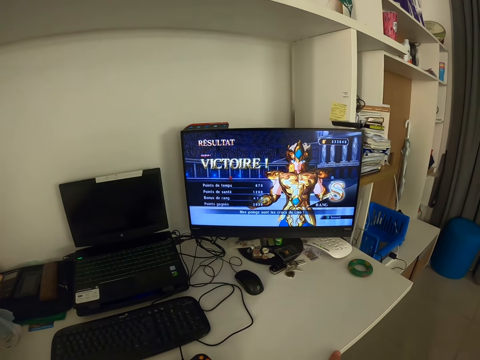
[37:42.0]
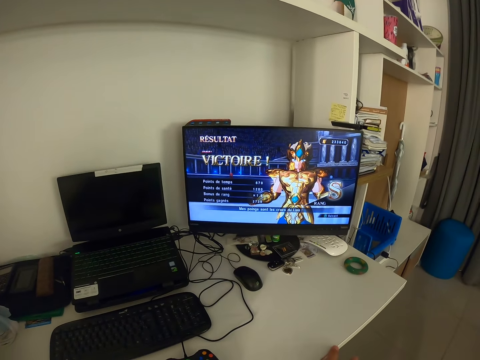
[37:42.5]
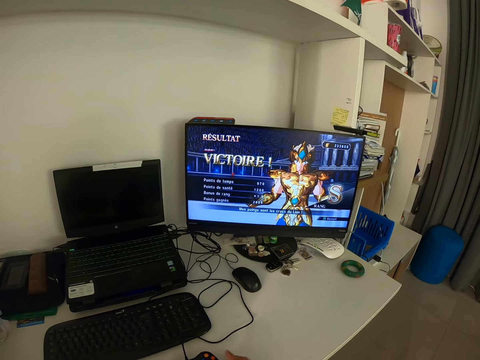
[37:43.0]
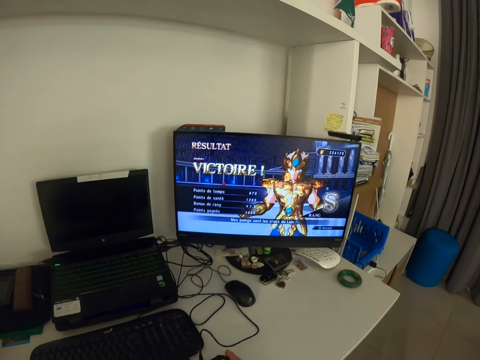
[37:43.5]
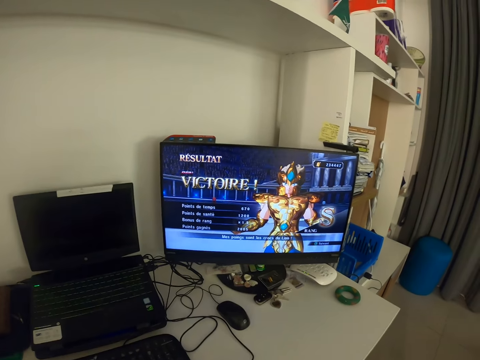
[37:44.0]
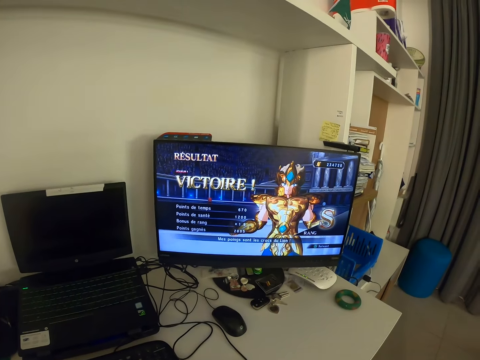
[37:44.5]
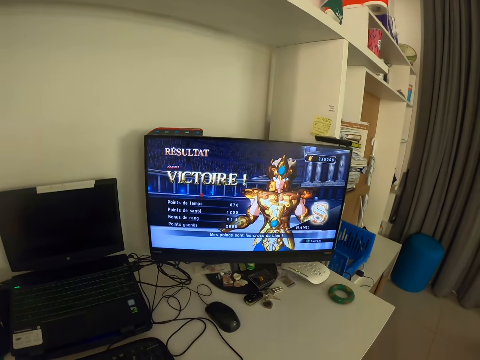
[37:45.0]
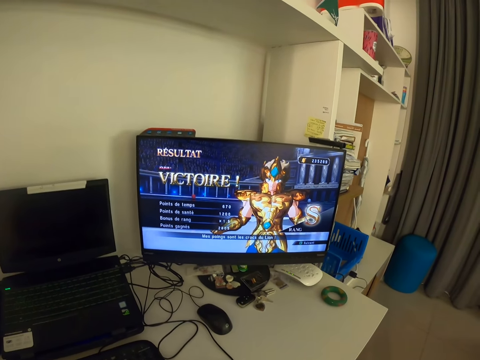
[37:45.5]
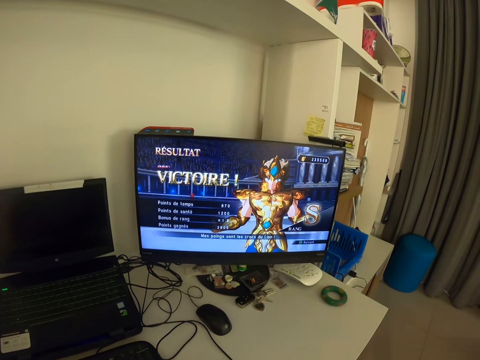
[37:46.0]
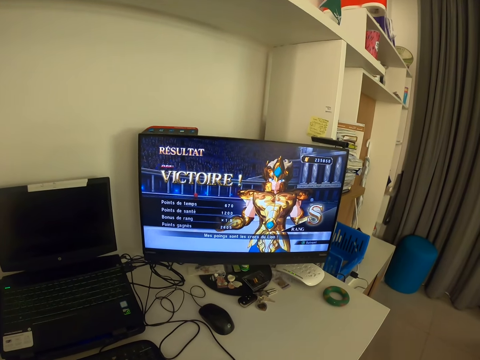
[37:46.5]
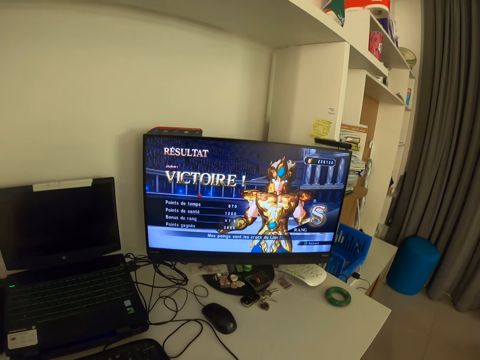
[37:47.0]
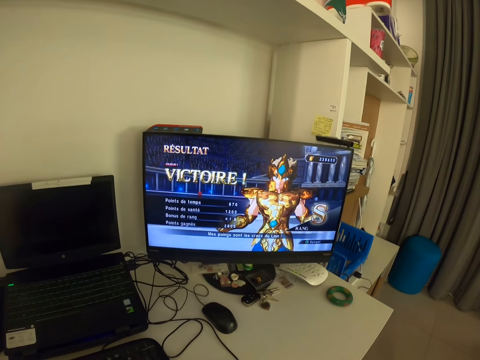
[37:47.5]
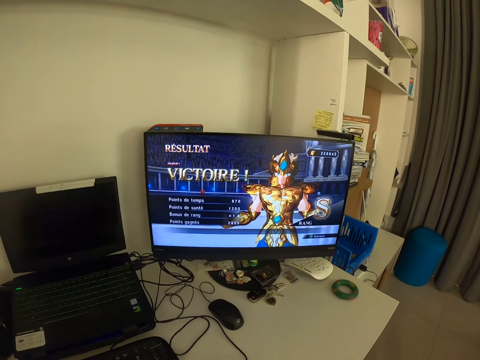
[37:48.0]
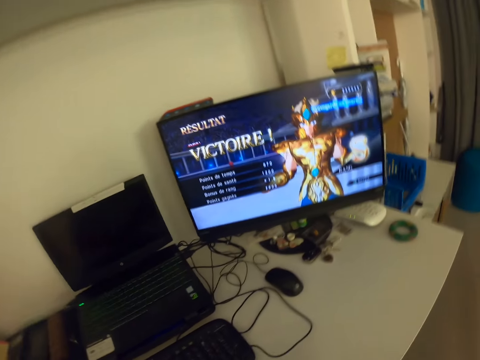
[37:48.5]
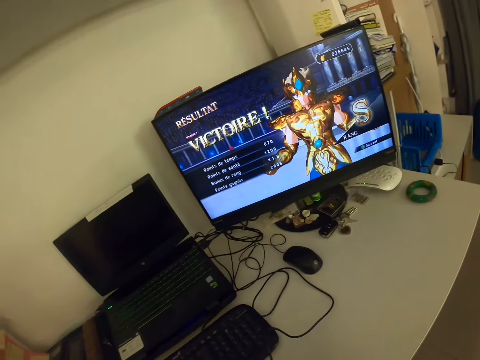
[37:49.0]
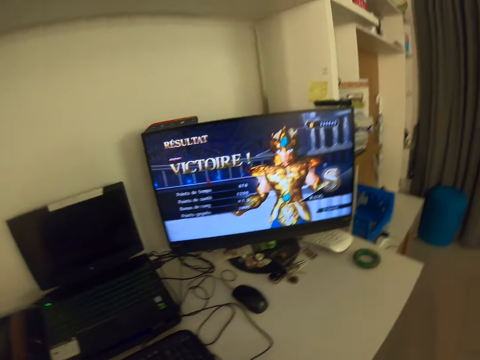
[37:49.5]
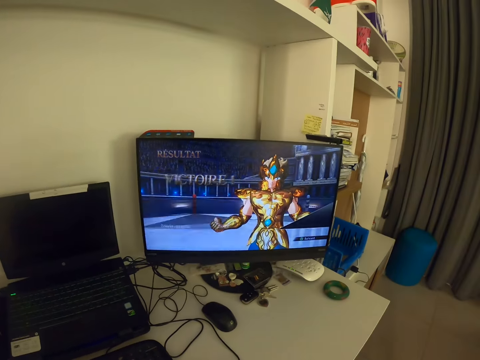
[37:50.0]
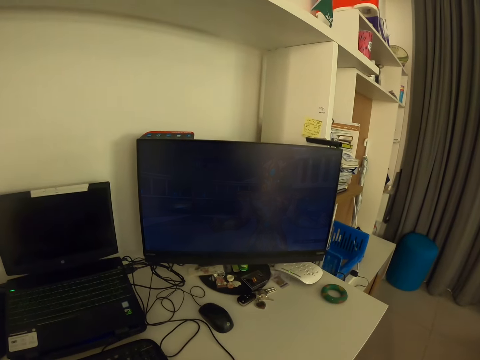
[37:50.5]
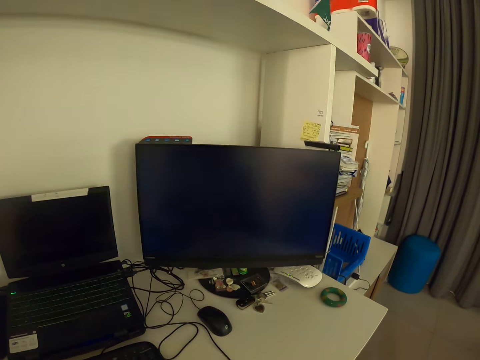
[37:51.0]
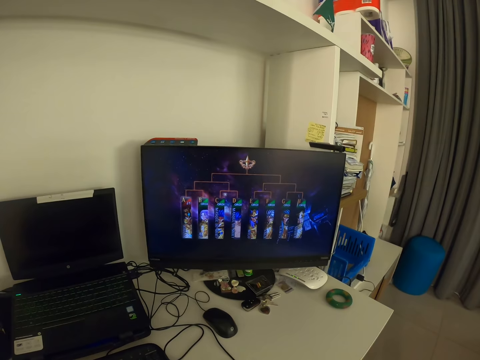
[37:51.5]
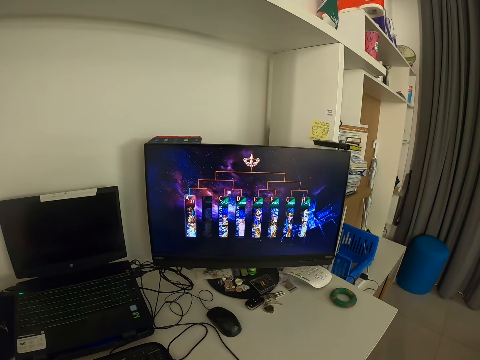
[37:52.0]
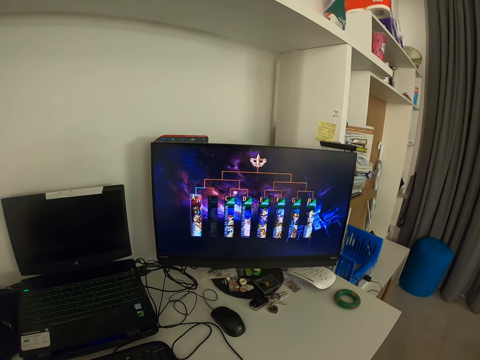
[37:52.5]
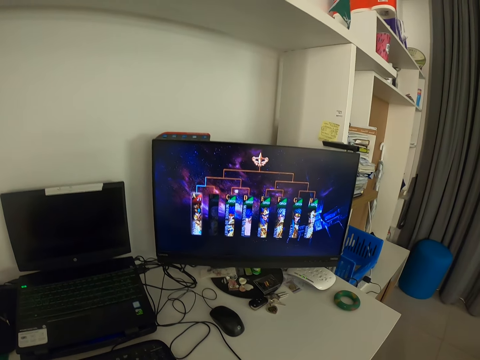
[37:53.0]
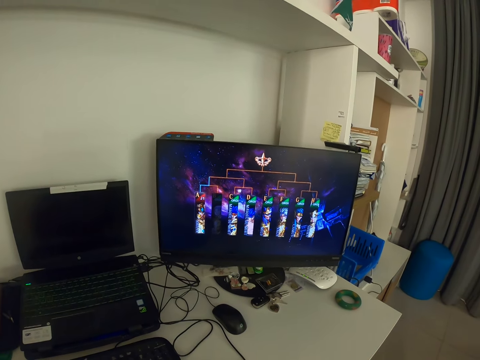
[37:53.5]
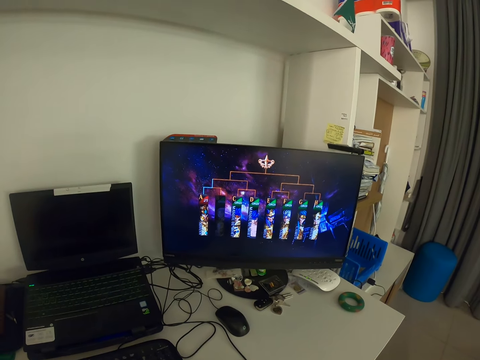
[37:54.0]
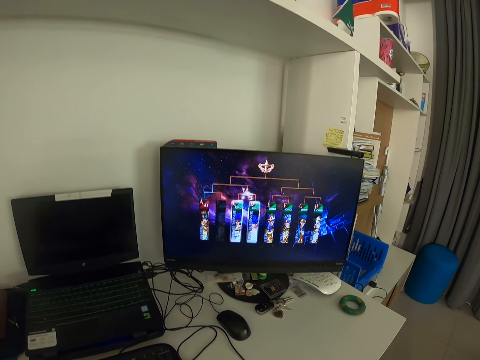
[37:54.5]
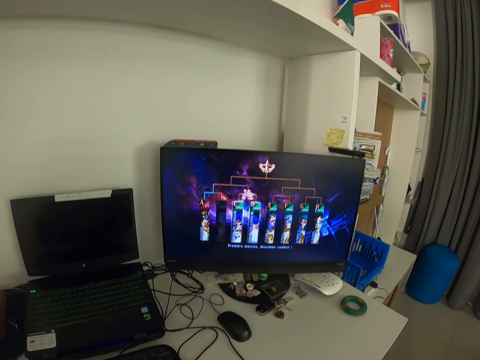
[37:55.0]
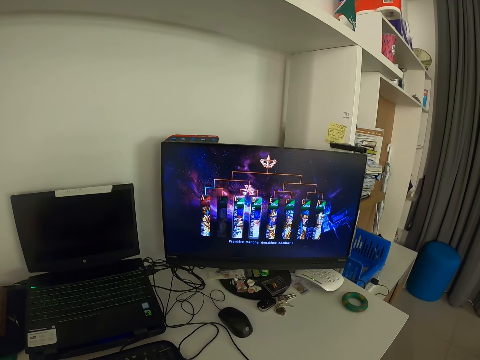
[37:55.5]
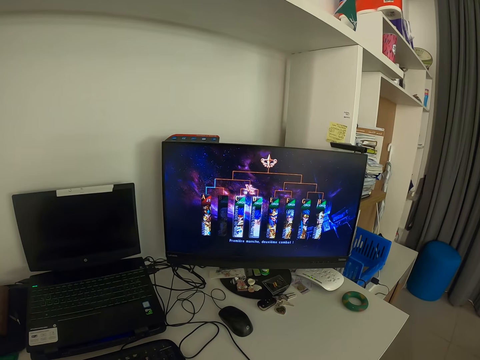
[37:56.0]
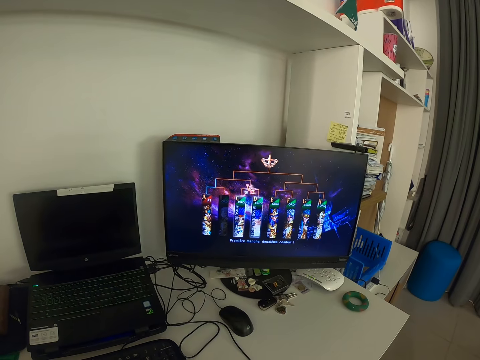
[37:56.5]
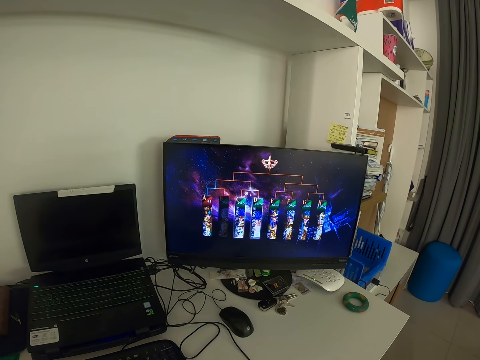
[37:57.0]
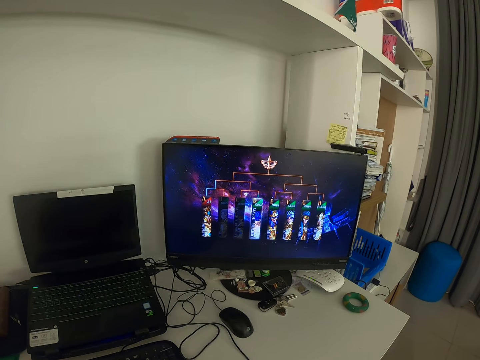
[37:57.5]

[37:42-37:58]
The camera wearer carries the game console with his right hand. He looks at a monitor. He operates the game console with his two hands. He continues playing the video game. He moves his hand. He looks at the monitor.

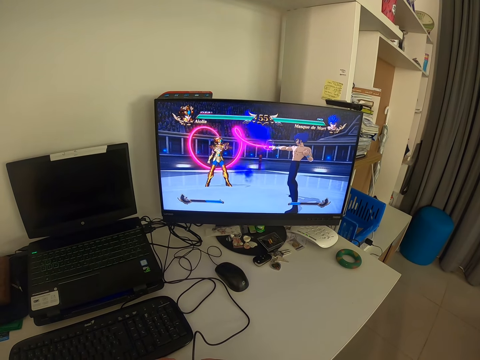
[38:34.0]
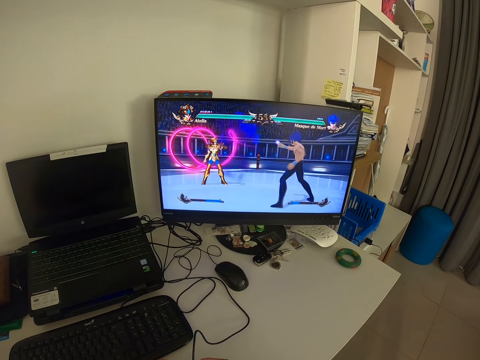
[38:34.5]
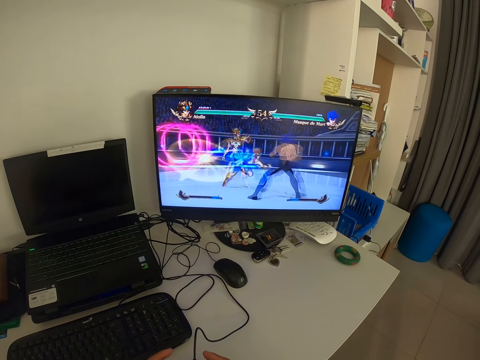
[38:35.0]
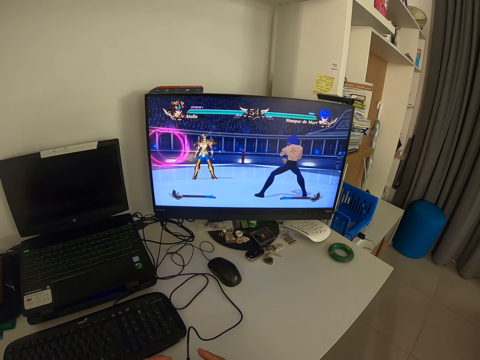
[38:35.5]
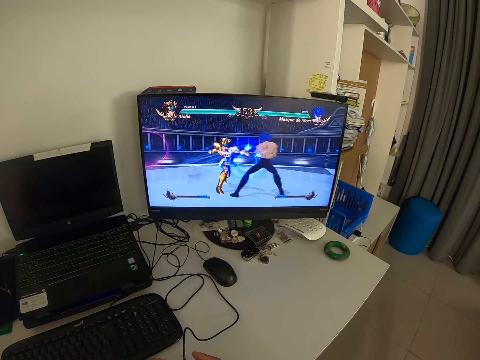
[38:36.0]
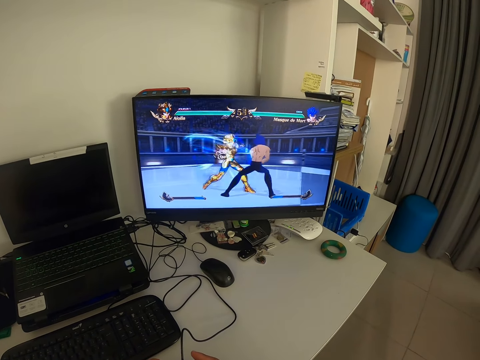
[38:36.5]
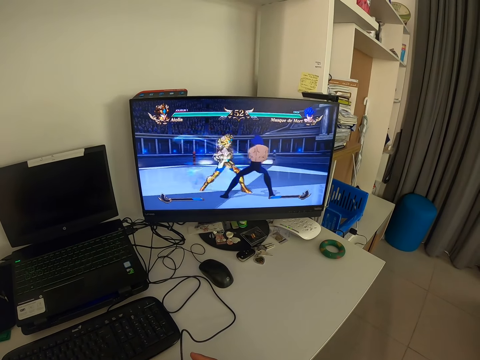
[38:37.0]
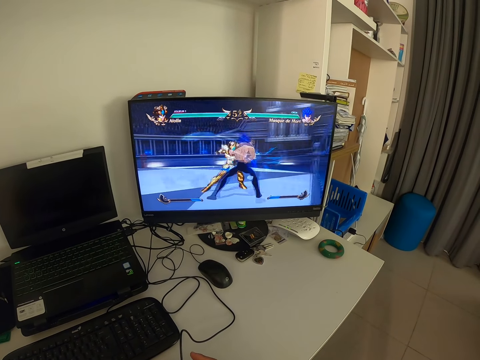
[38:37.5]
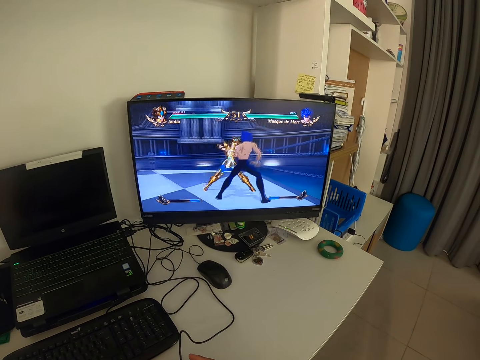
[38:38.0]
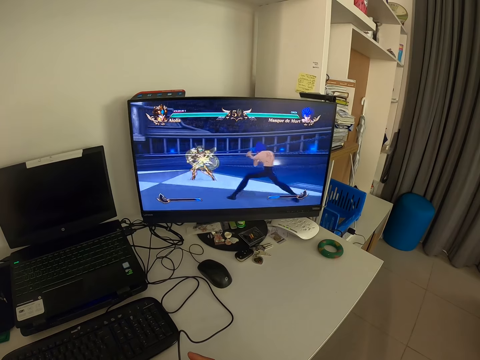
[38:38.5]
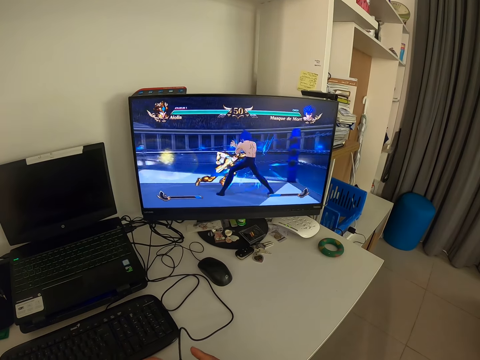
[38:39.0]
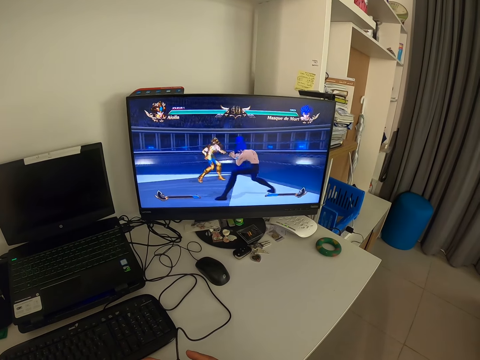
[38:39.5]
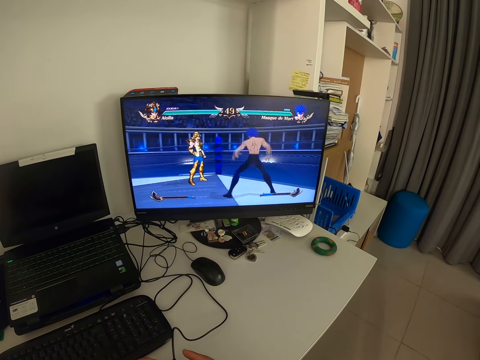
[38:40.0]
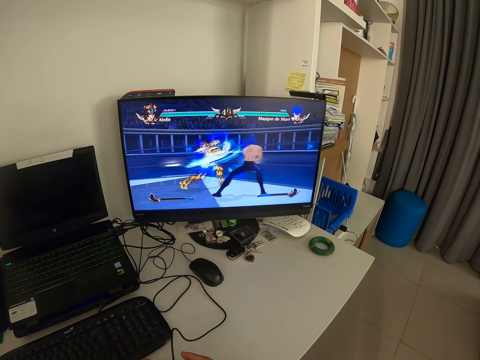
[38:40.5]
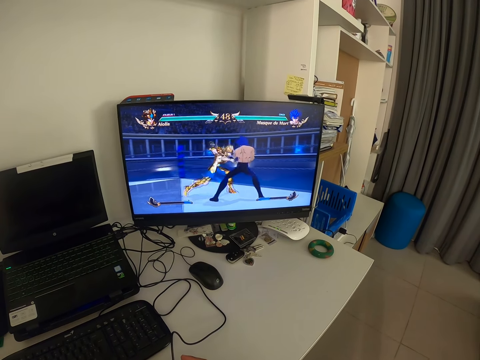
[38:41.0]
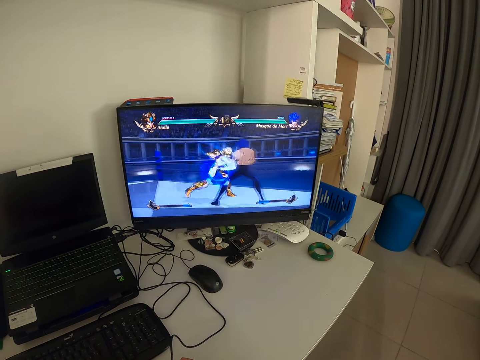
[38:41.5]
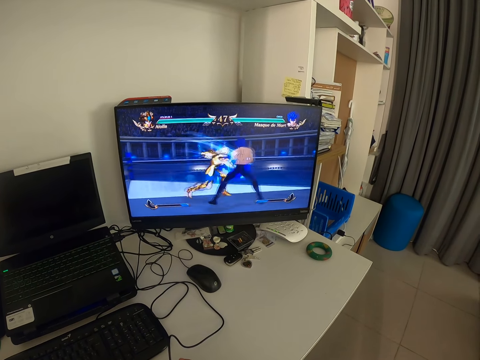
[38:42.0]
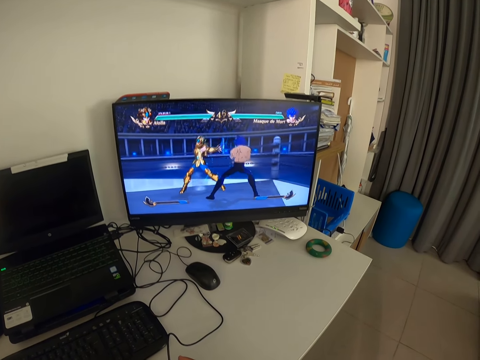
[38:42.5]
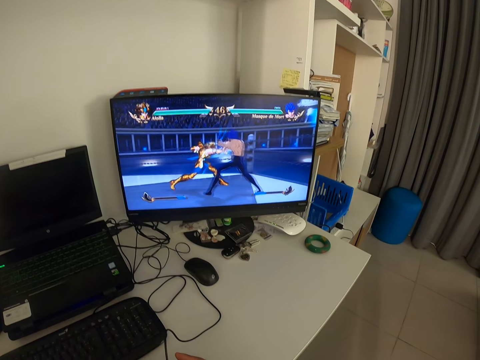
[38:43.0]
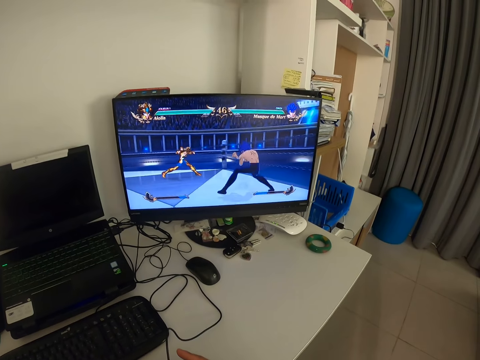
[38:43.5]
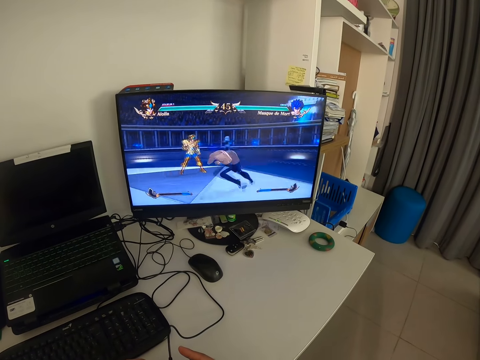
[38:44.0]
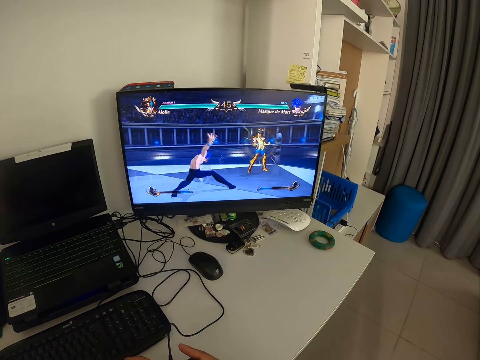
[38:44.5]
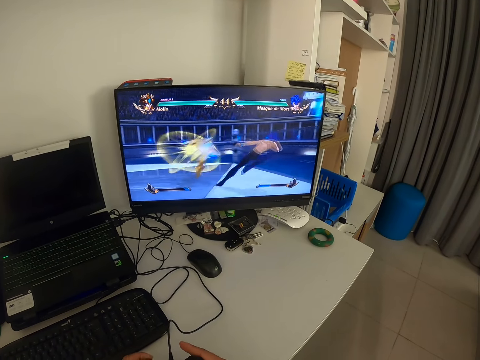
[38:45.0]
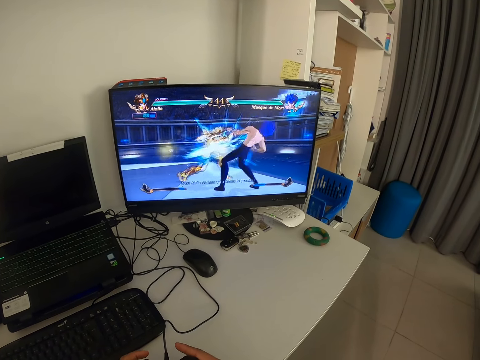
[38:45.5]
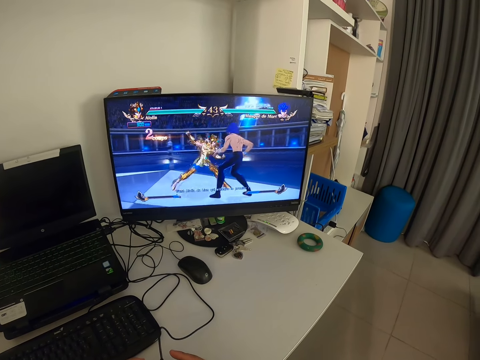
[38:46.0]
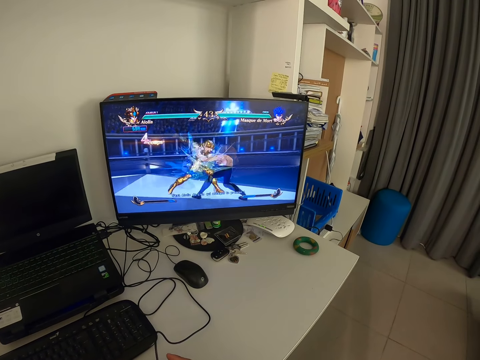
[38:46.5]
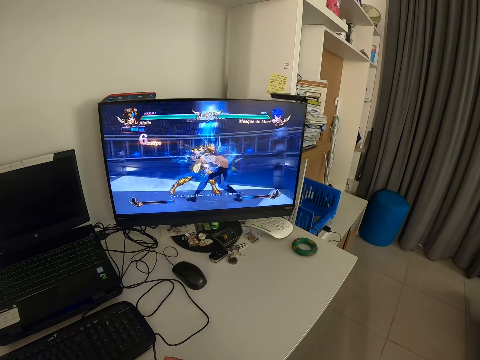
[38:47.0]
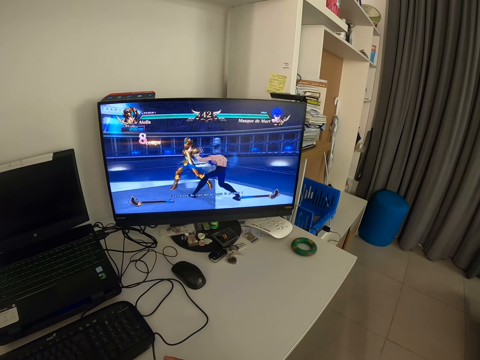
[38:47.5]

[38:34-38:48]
The camera wearer taps a gamepad with his fingers. He looks at a monitor.
